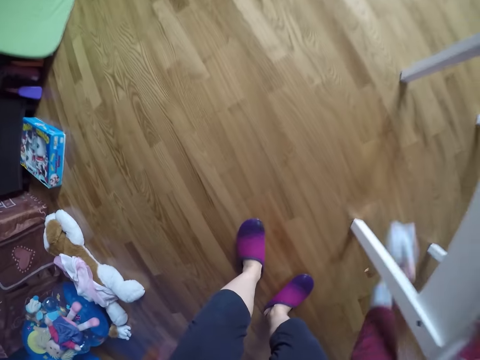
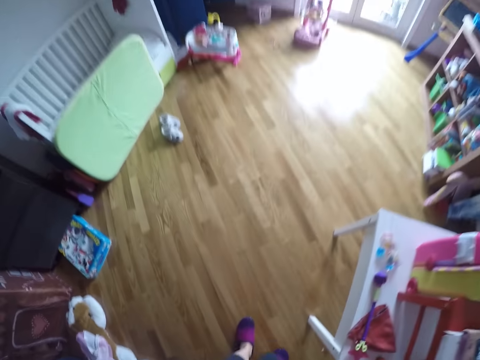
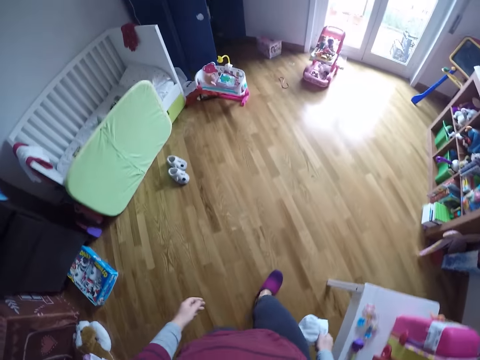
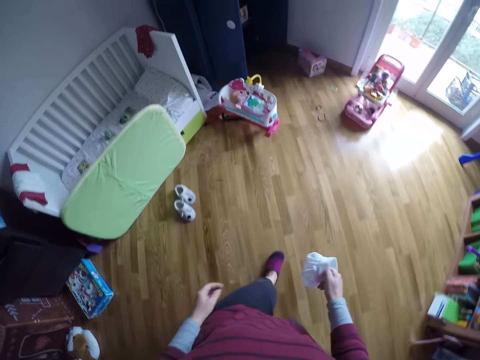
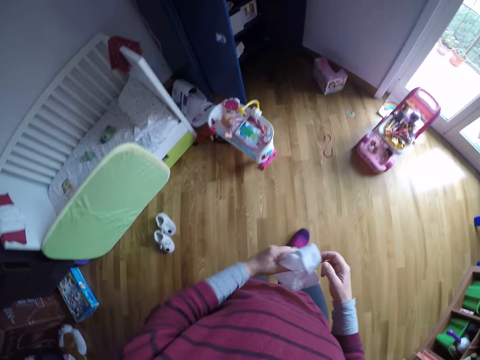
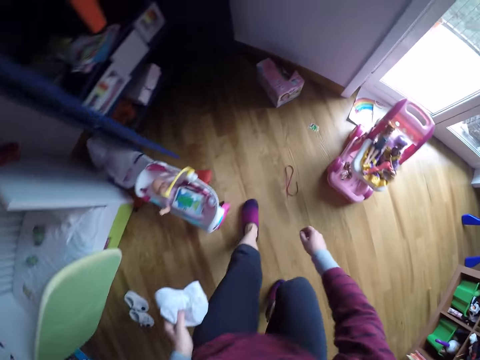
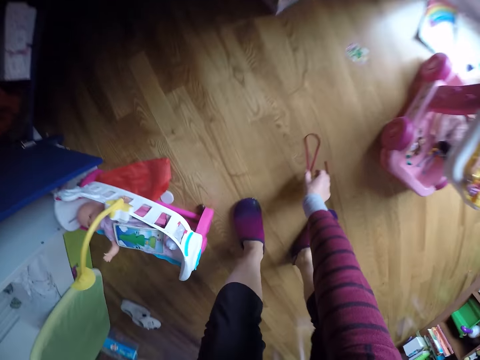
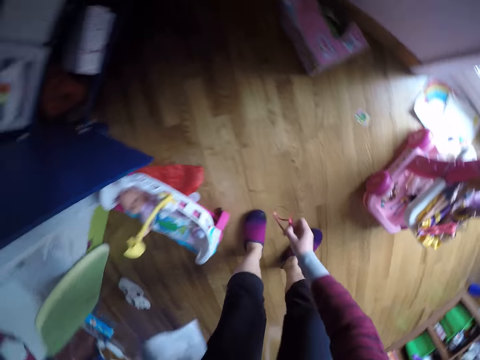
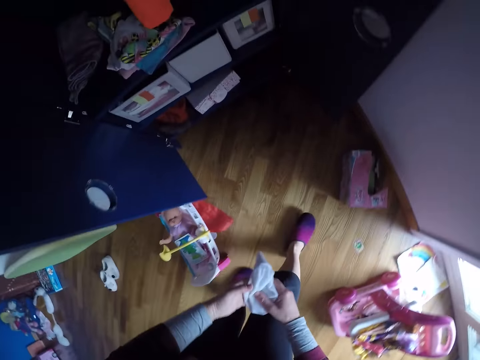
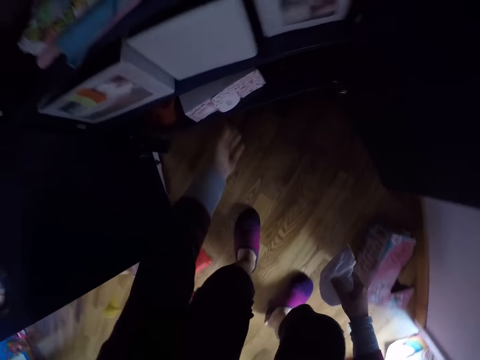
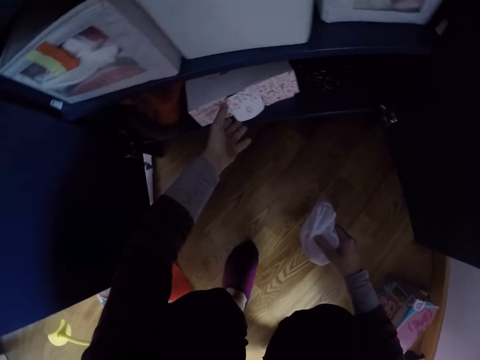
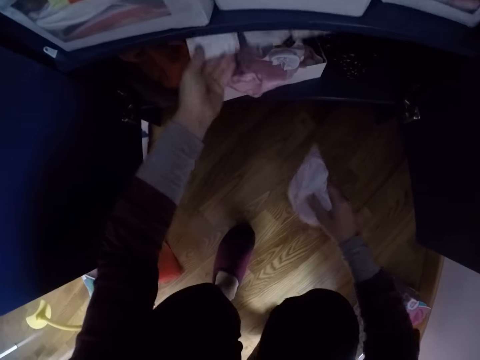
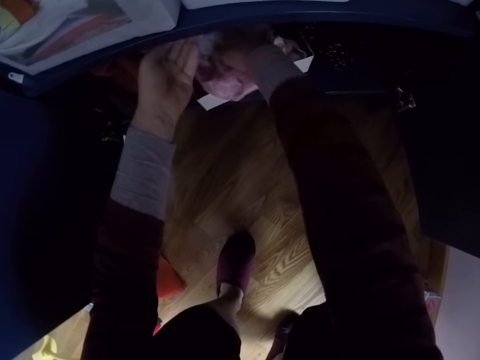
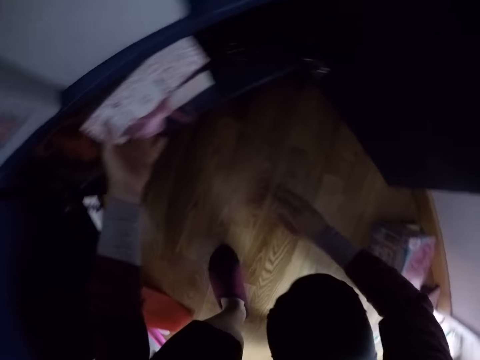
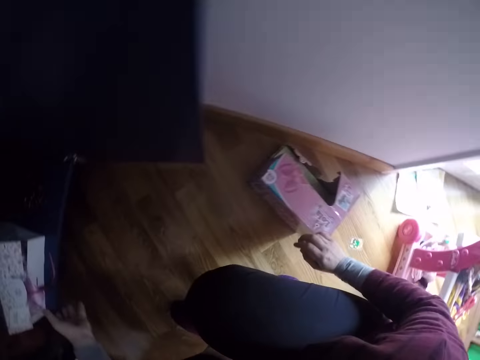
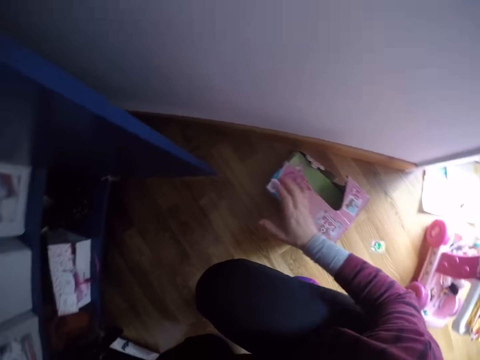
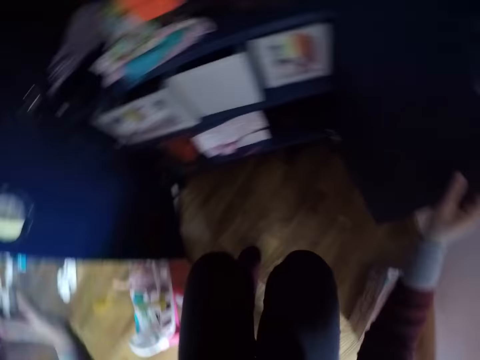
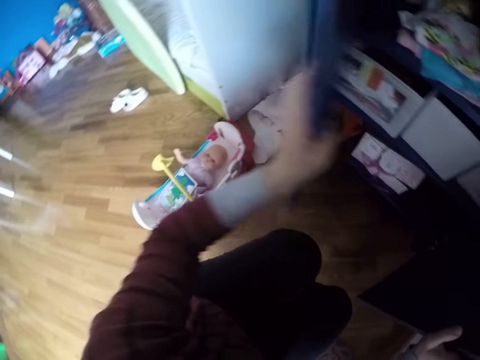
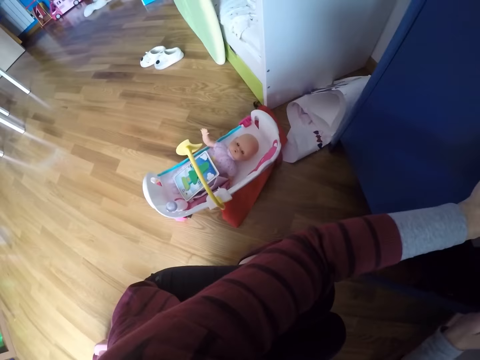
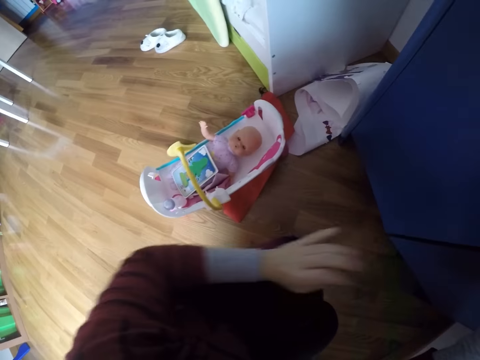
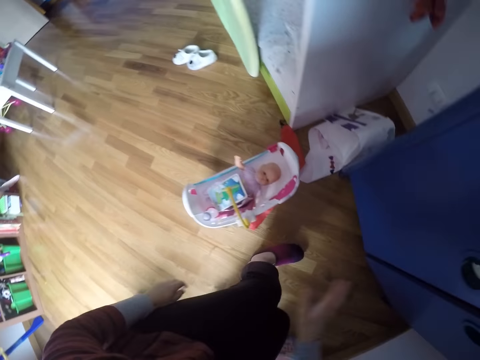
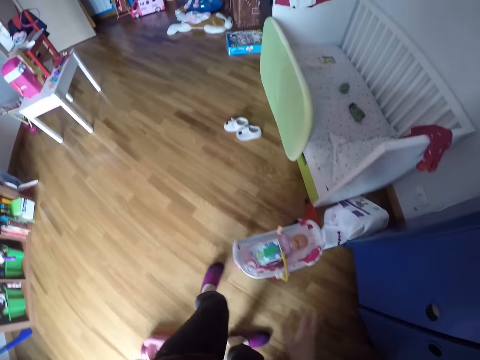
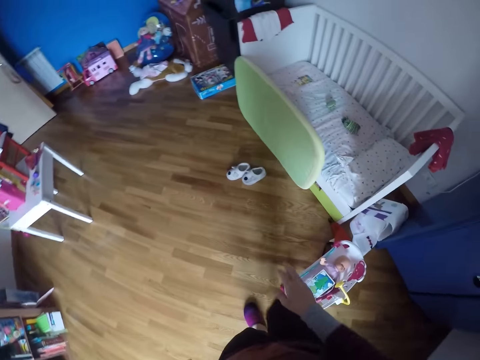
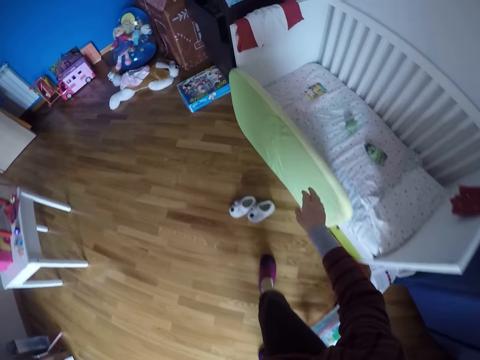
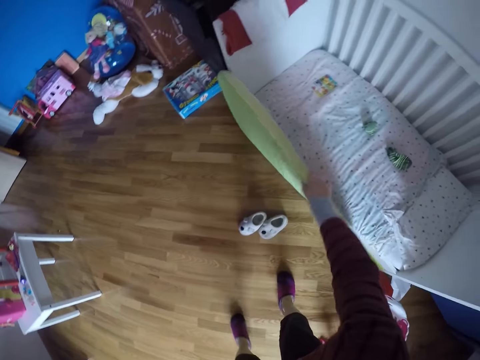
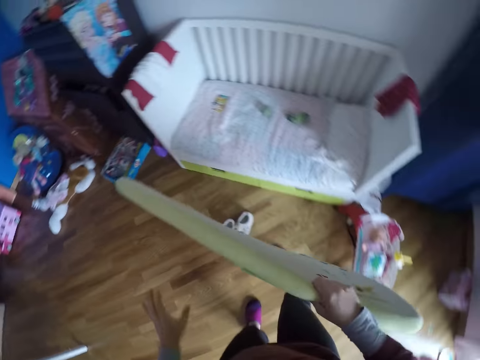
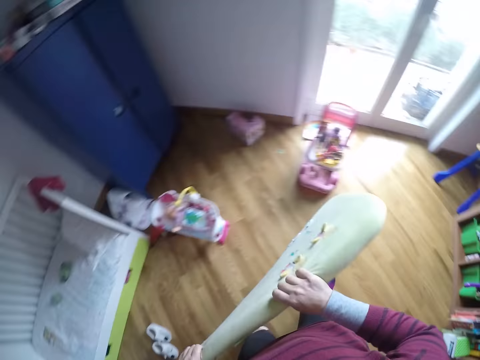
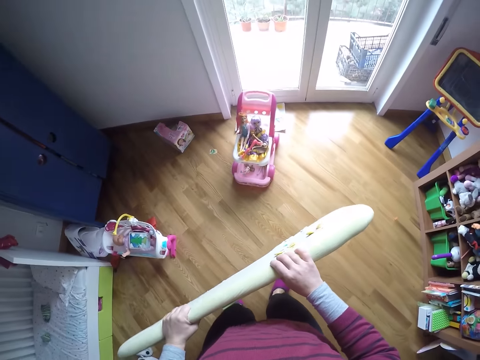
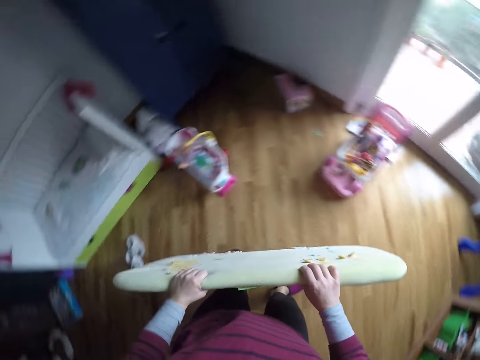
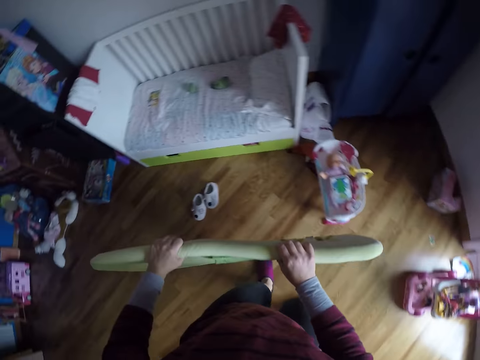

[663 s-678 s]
The camera wearer picks up a kid cap or doll hat on the floor. She shakes the kid cap and walks around. She passes the doll hat from her right hand to her left hand. She picks up a cap with the other hand. She picks up a ribbon from the floor with her right hand. She moves forward. She opens a box of a cupboard with her left hand. She squats. She puts the doll hat and the ribbon into the box with her right hand. She turns around. She places a hand on the box. She closes the cupboard with both hands. She stands up and walks around. She picks up a baby mattress from the side of a baby crib with her right hand. She turns around. She looks around.

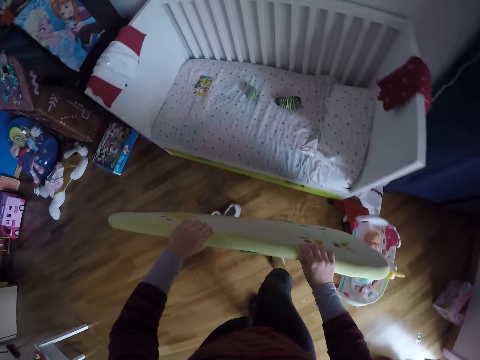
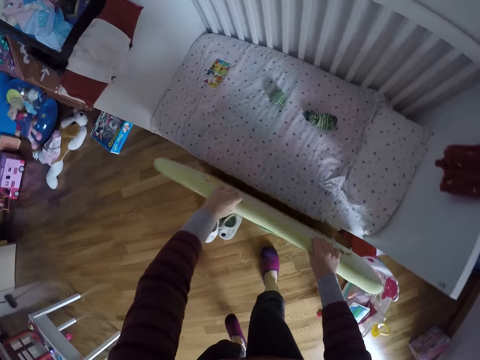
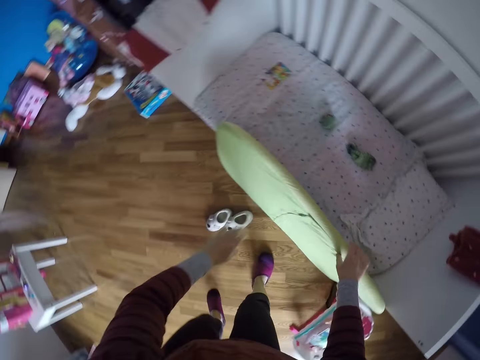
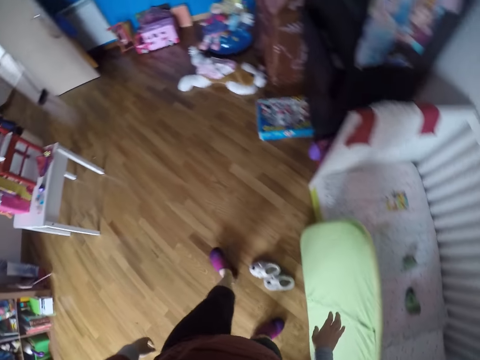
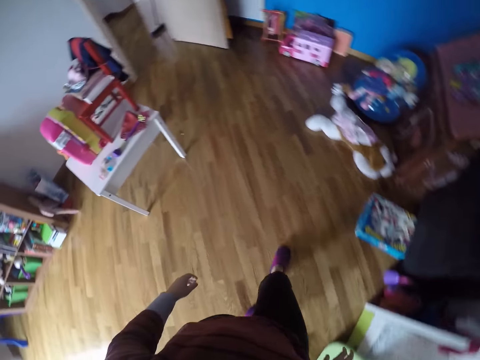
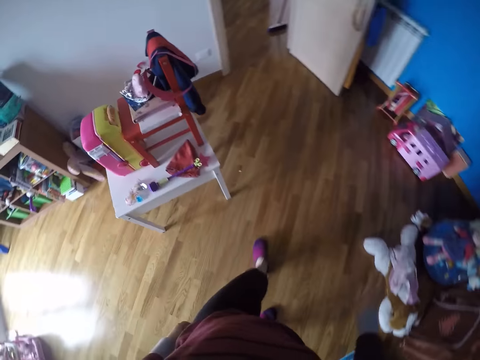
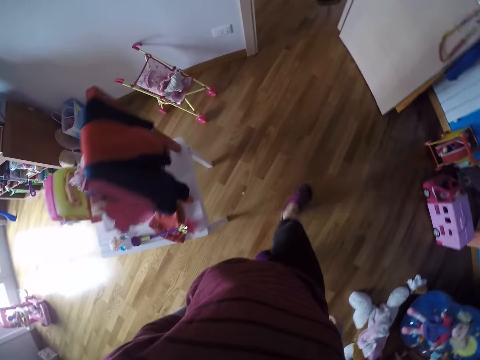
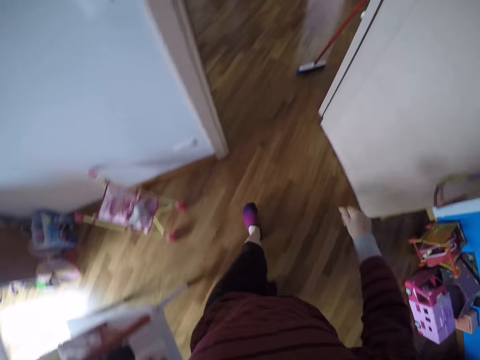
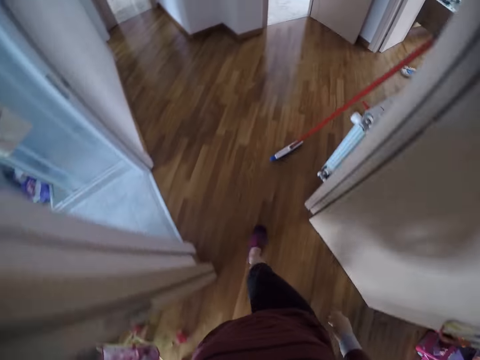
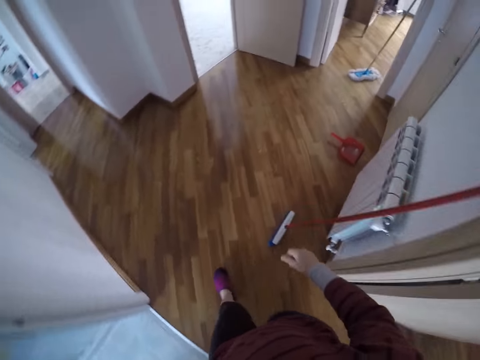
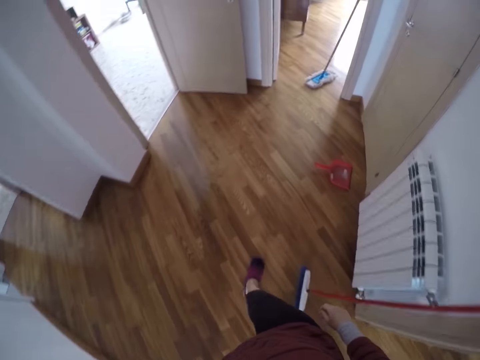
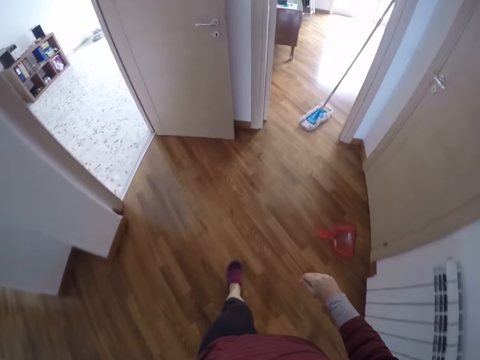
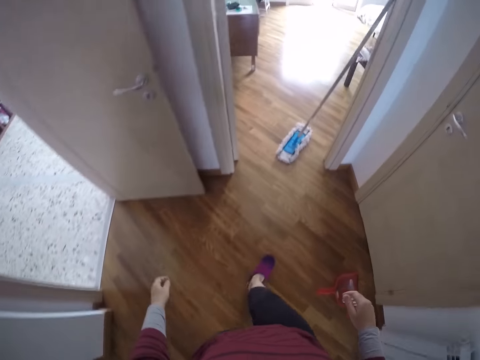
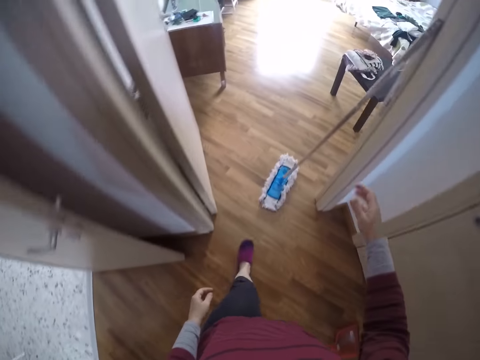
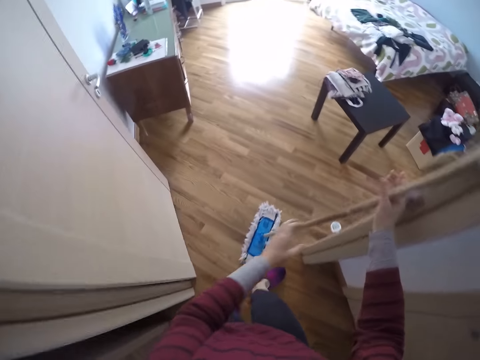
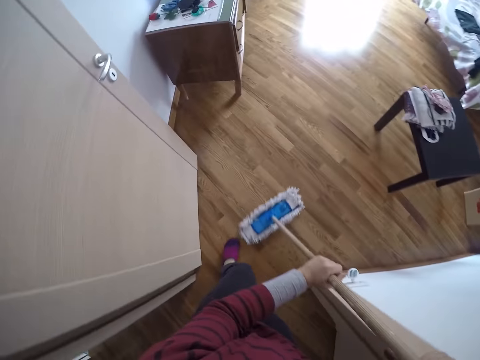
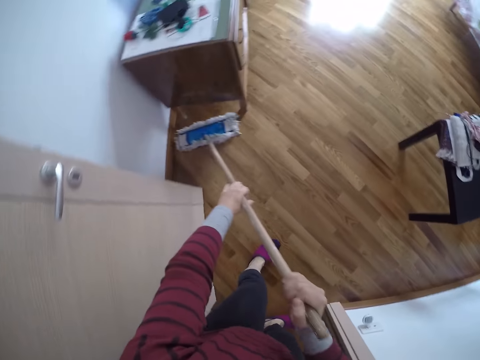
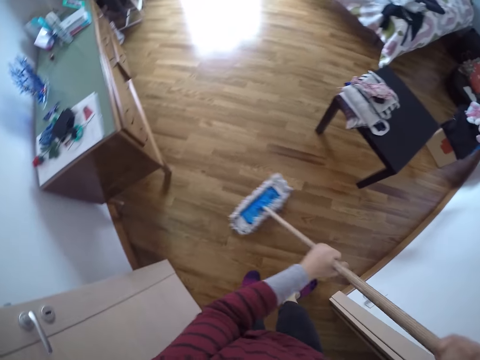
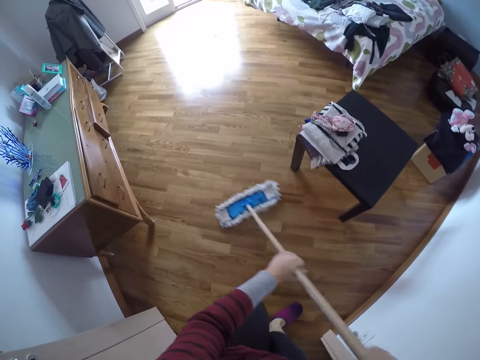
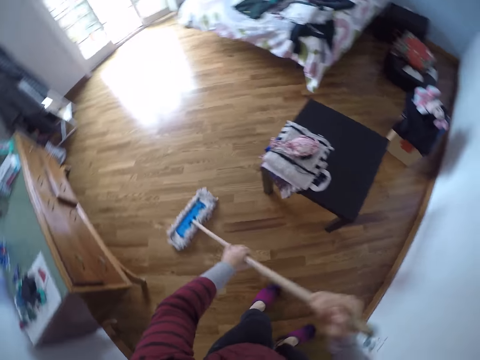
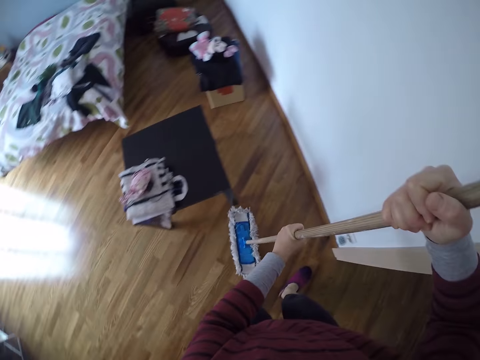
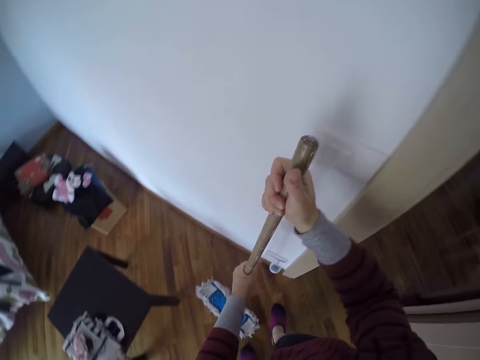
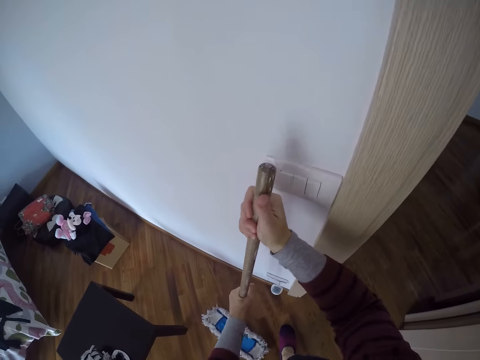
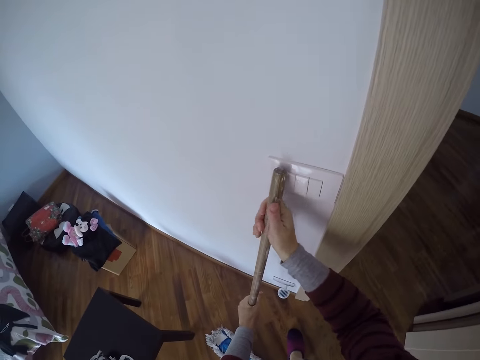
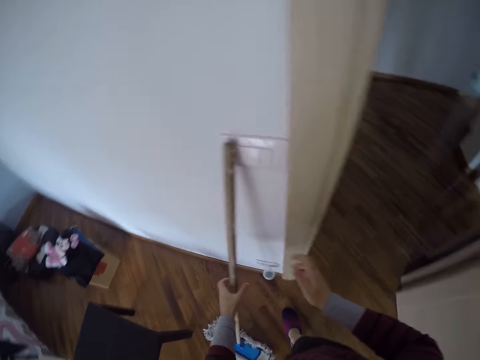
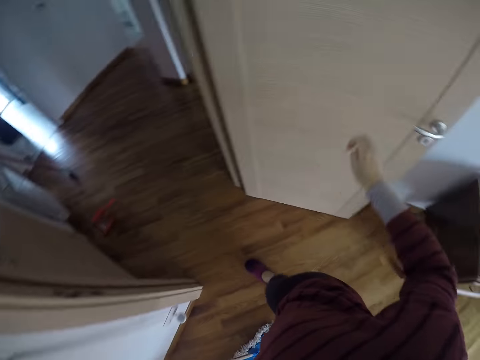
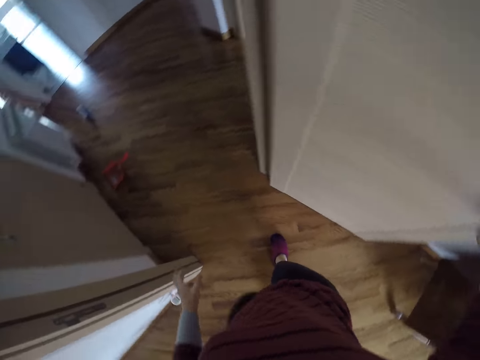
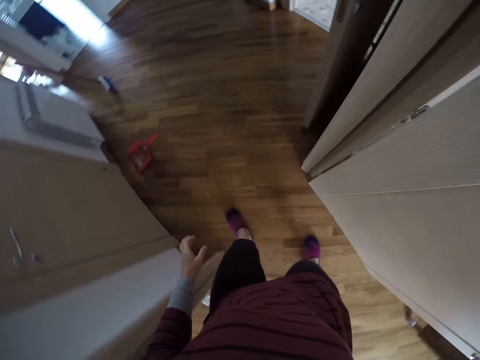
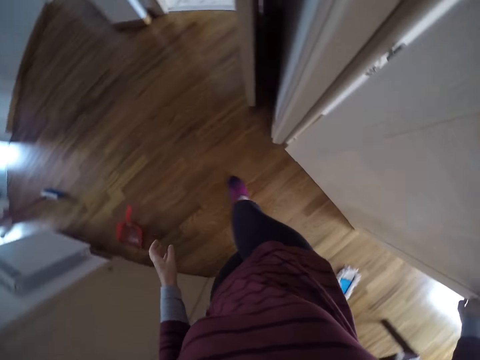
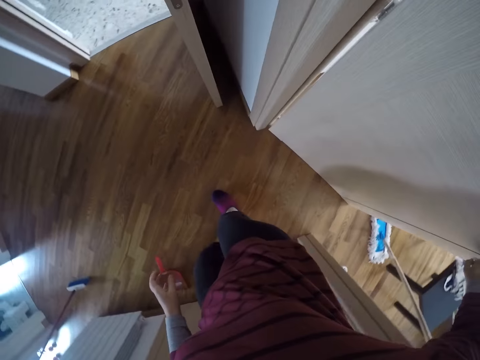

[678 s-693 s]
The camera wearer moves around. She puts the baby mattress on the side of the baby crib with both hands. She walks around. She walks out of the bedroom. She picks up a dry flat mop in another room with her right hand. She mops the floor of the other room with the mop in both hands. She puts the mop on the wall of the other room. She turns around. She closes the door of the other room with her right hand.
